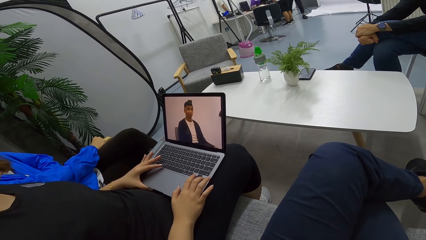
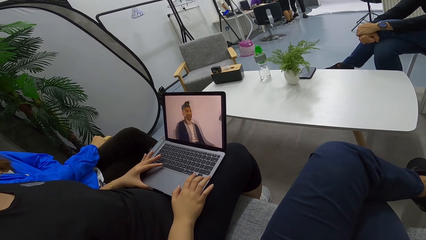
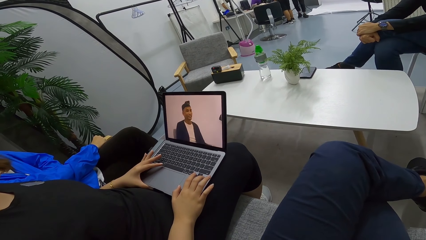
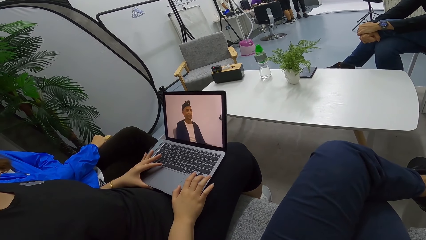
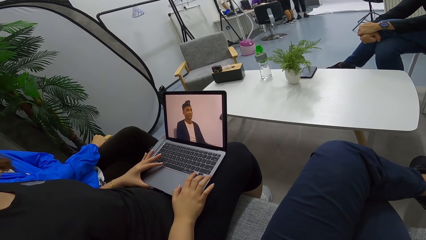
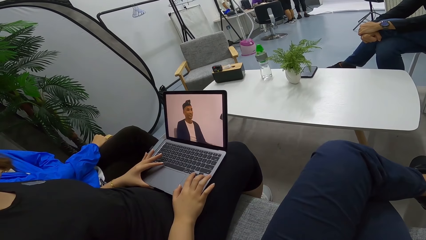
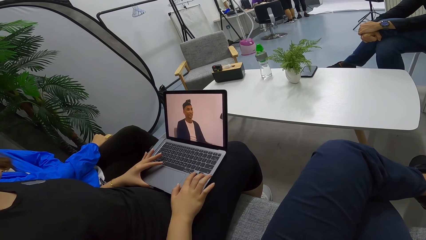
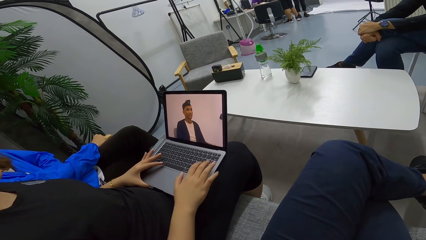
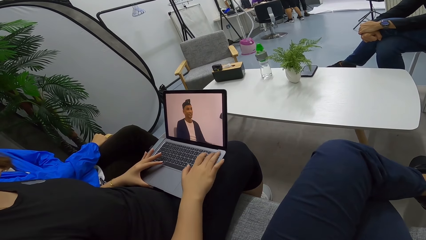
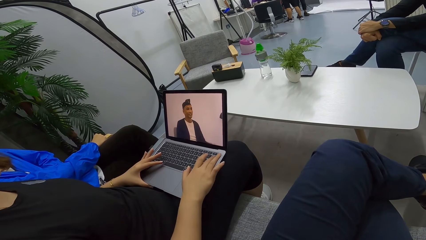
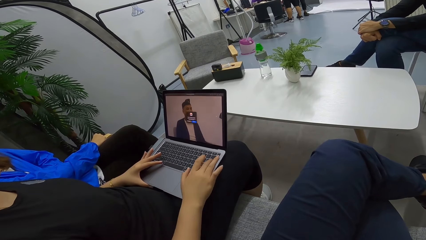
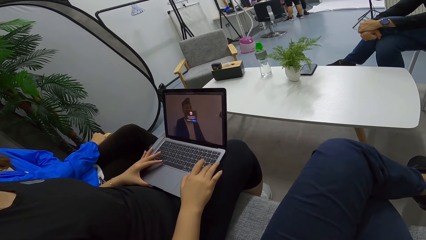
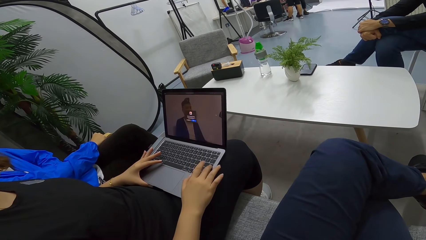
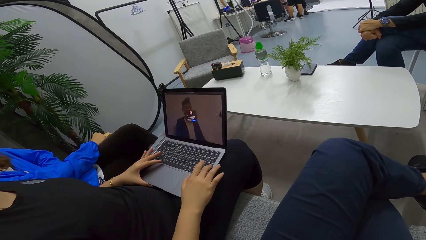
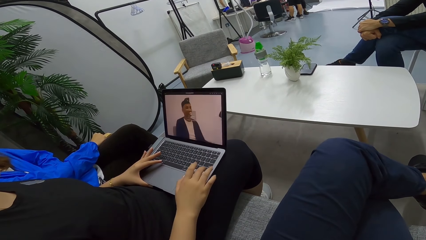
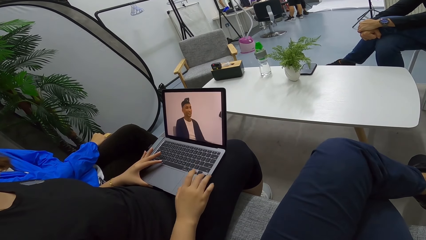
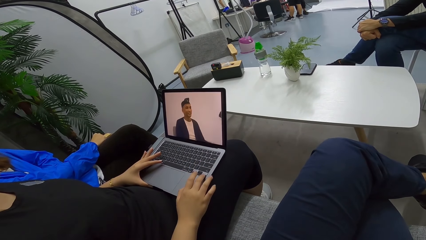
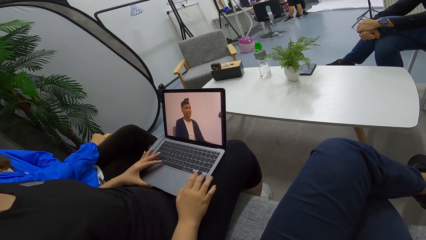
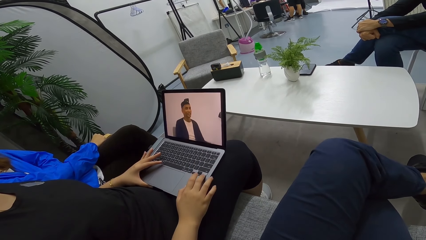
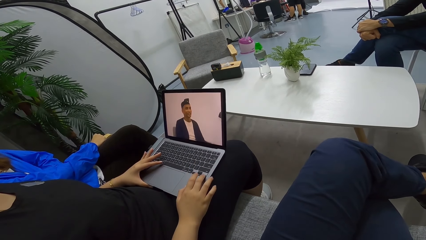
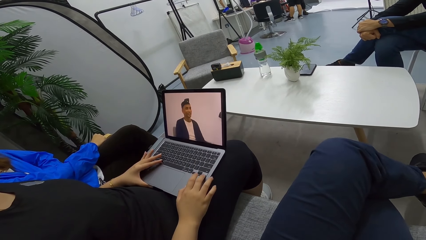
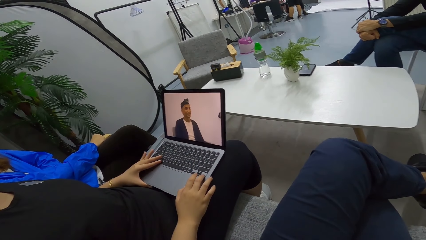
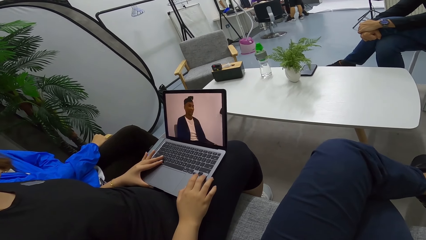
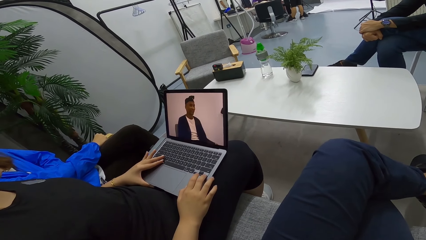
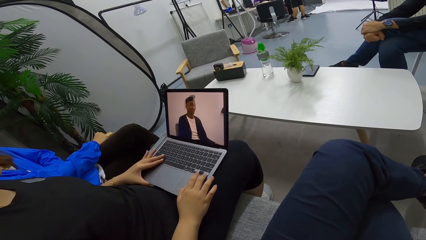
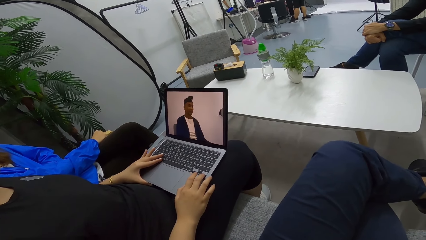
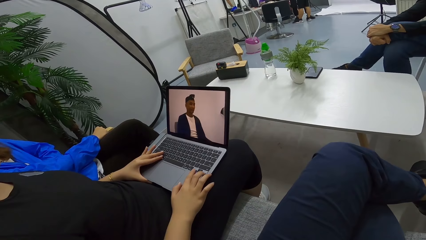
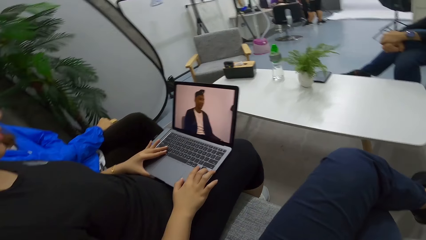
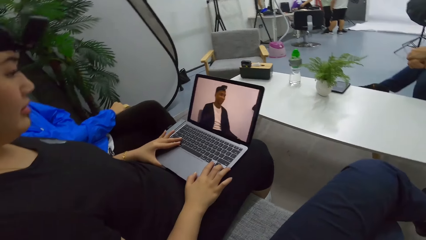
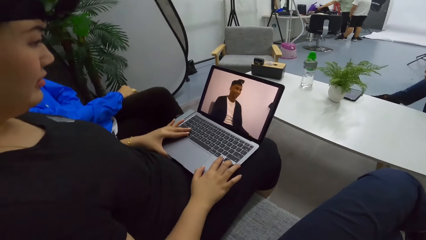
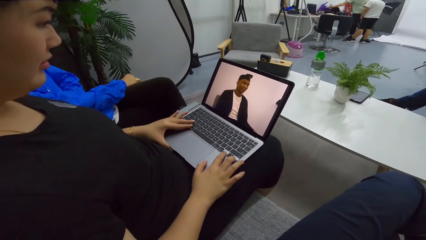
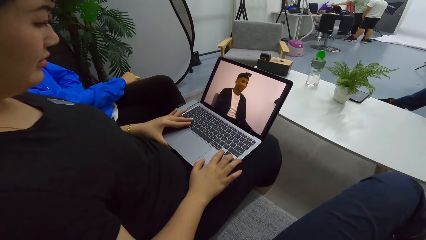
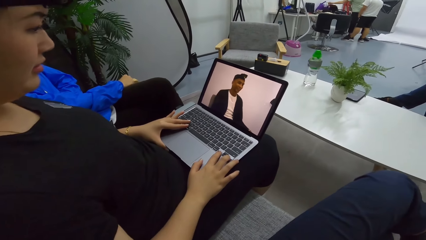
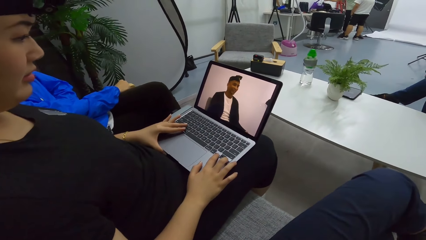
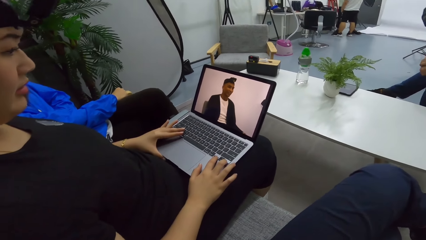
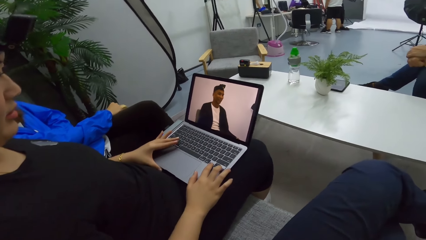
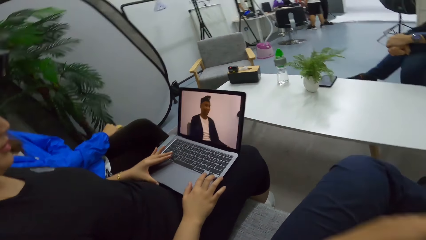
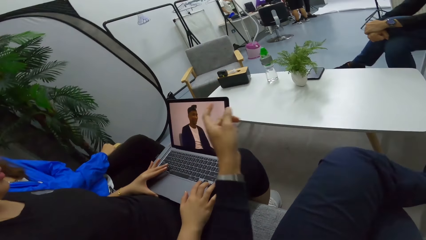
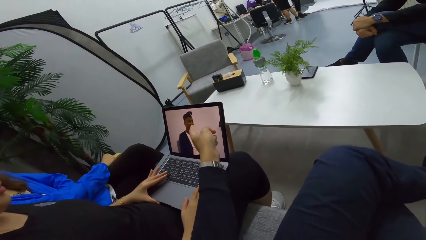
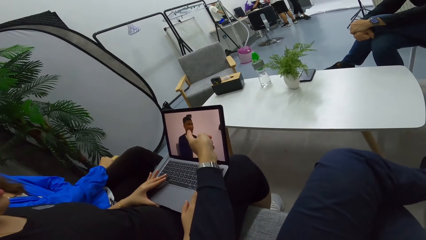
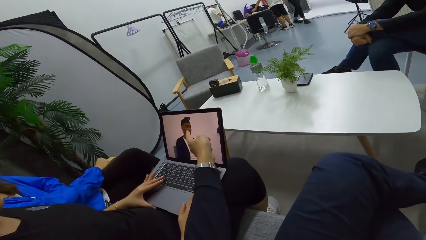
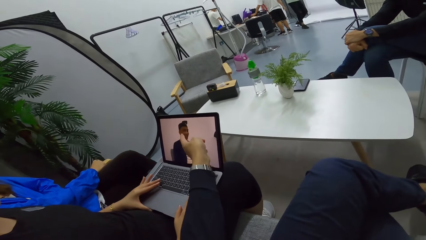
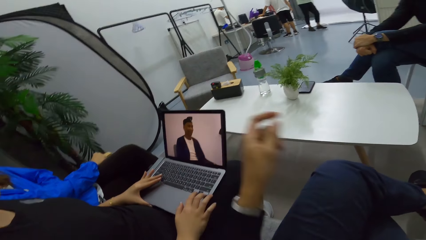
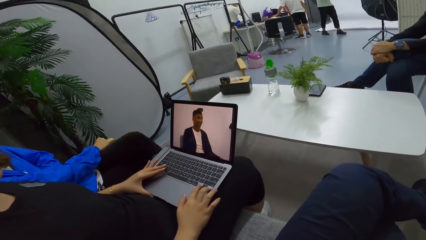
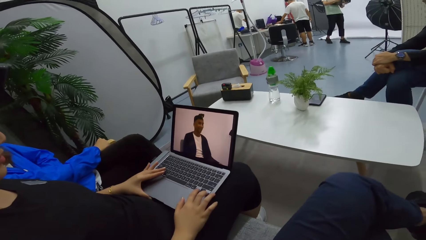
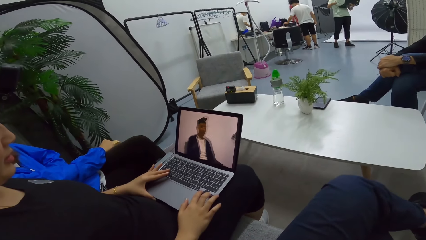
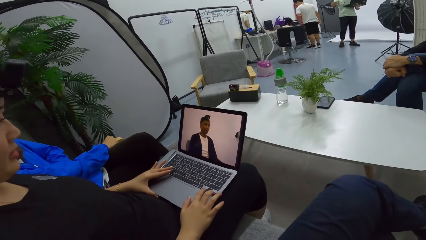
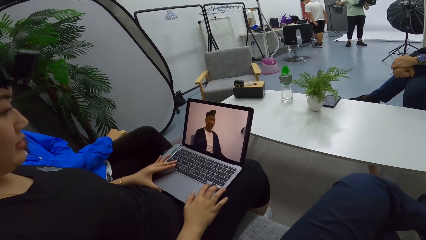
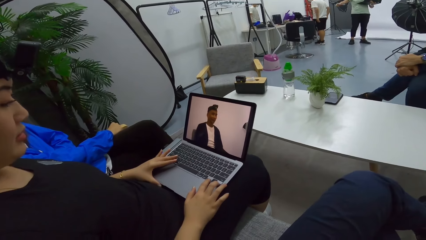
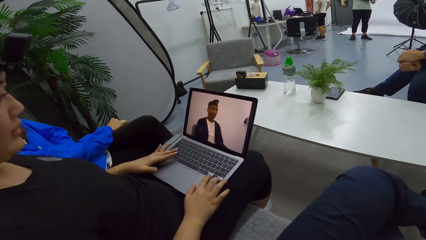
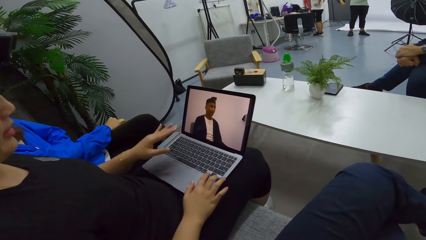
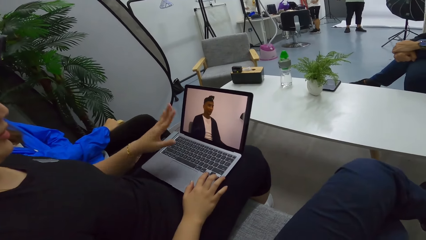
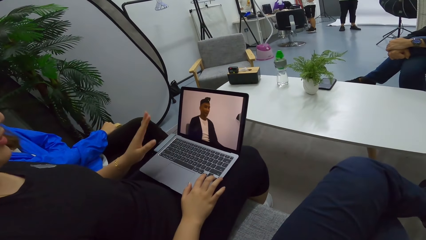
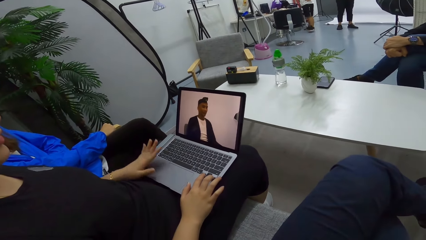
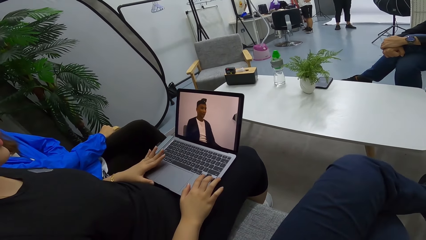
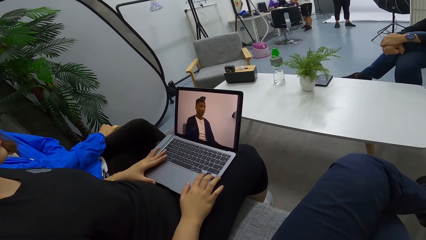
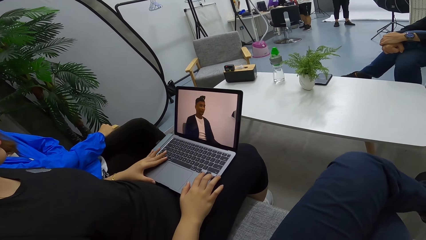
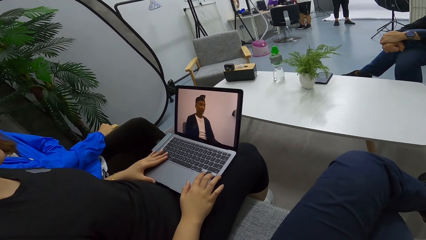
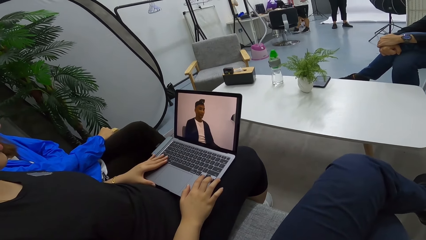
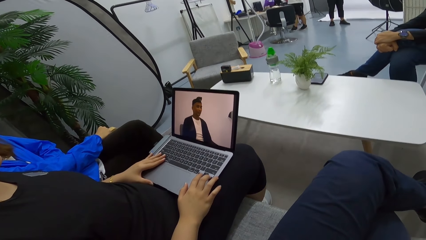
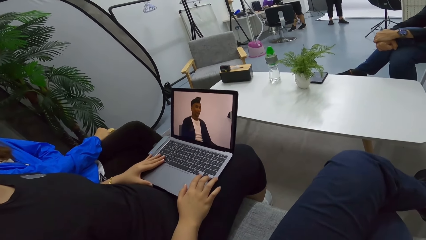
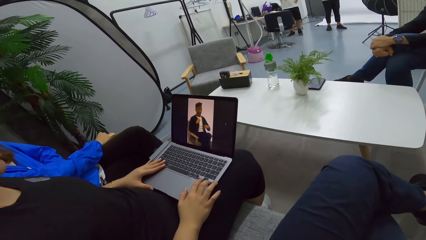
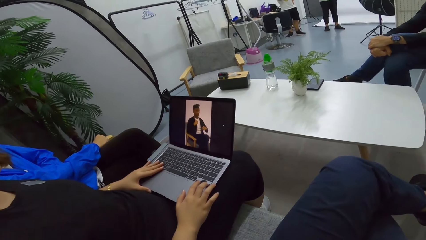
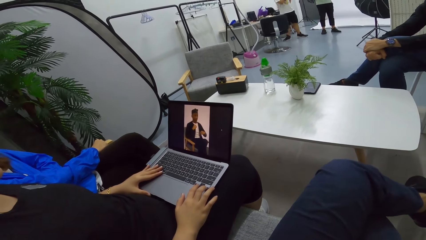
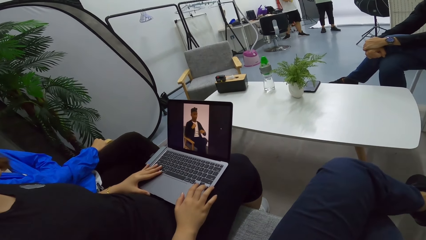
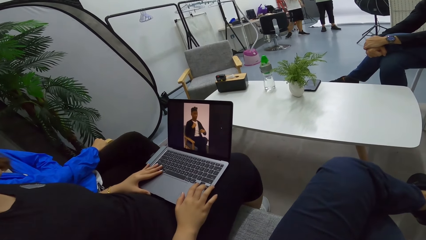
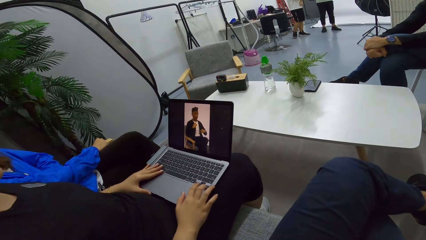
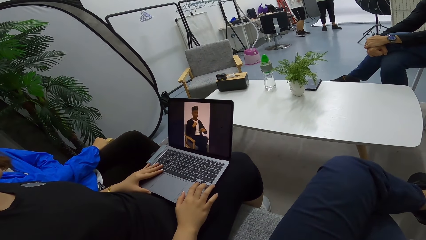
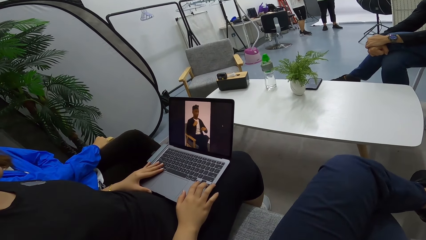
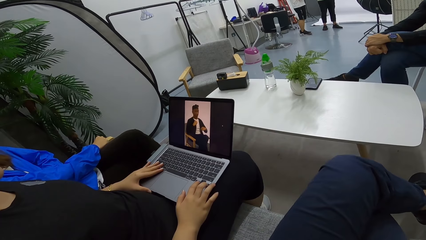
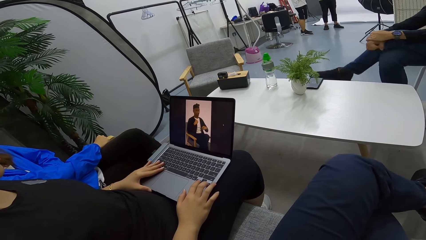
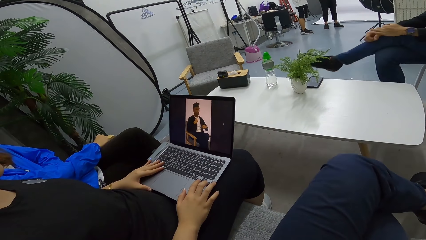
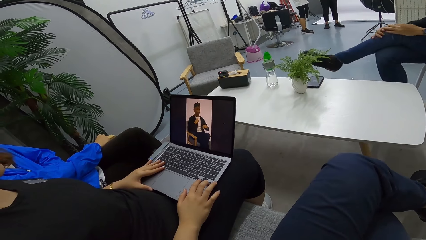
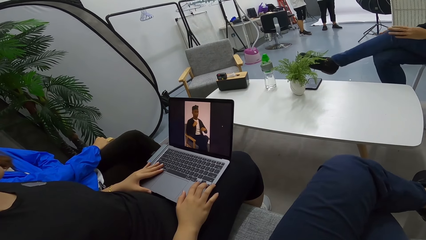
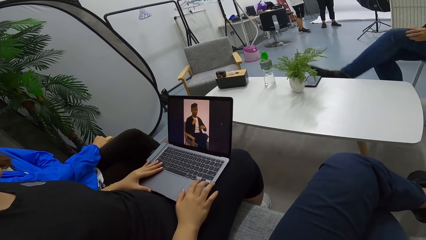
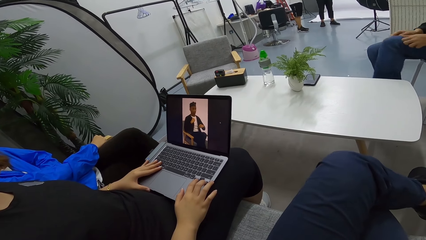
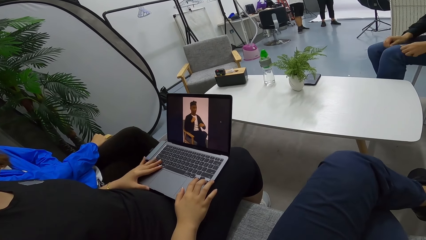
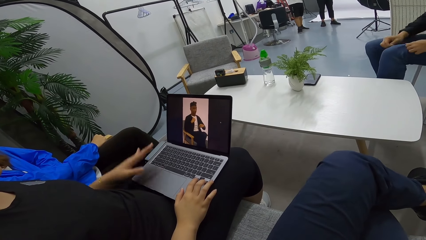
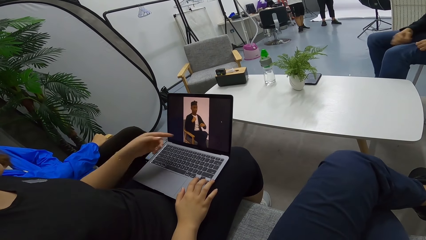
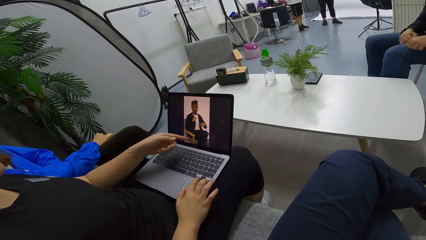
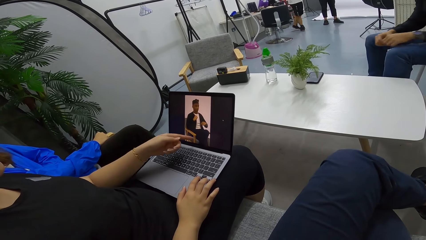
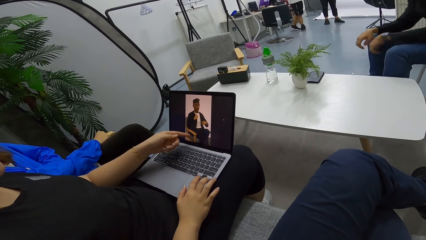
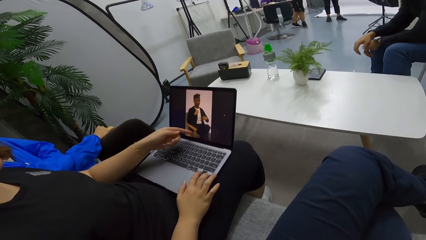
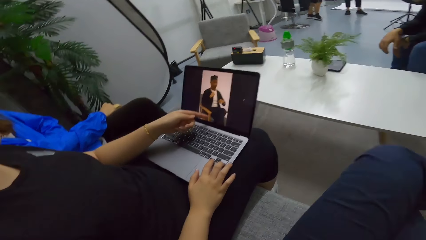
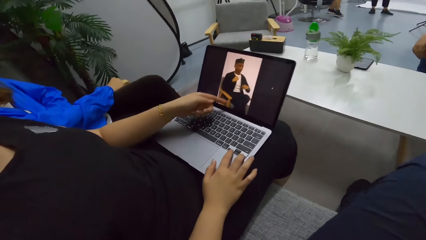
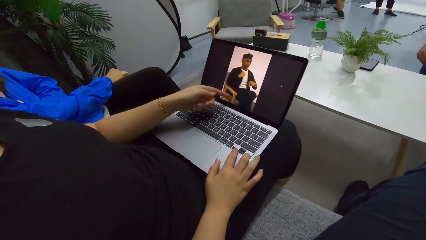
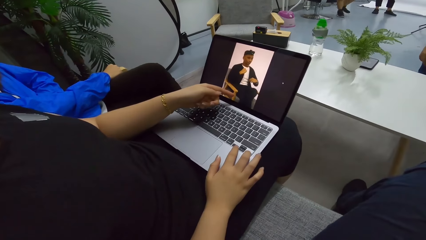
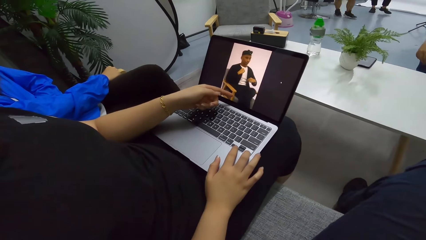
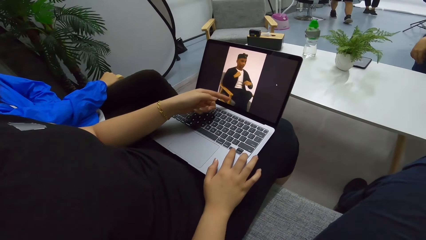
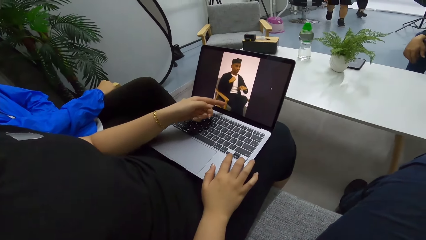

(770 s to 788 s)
The camera wearer talks to a person. They touch the laptop screen.
